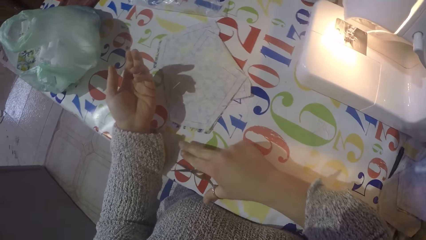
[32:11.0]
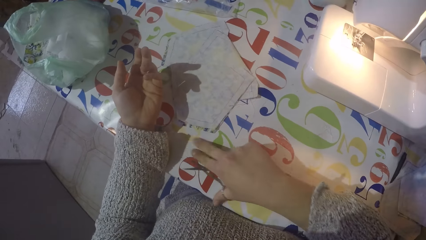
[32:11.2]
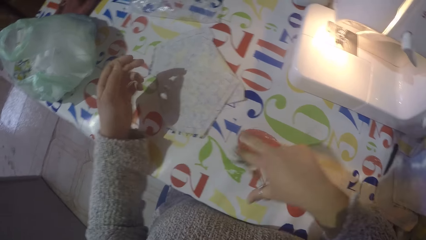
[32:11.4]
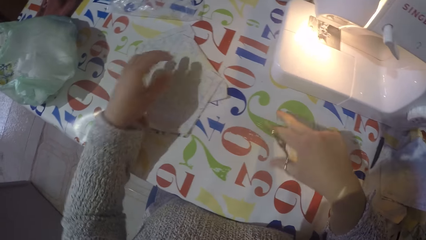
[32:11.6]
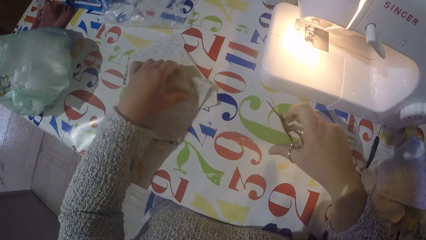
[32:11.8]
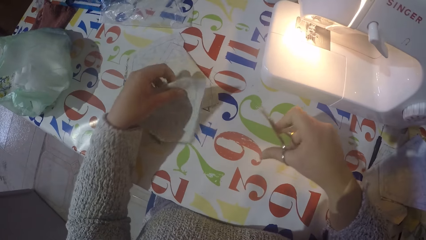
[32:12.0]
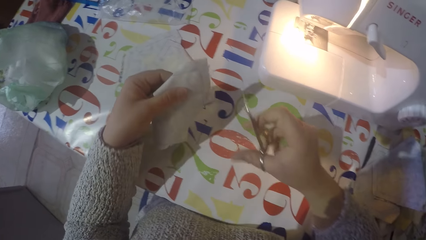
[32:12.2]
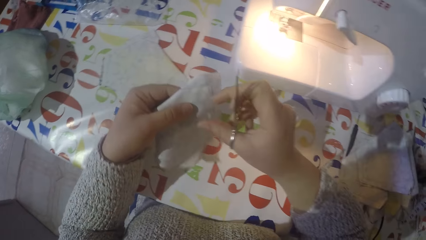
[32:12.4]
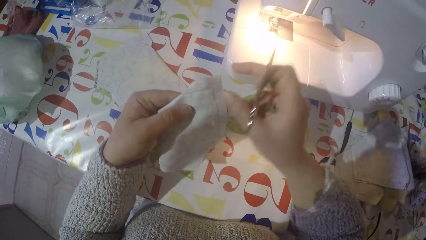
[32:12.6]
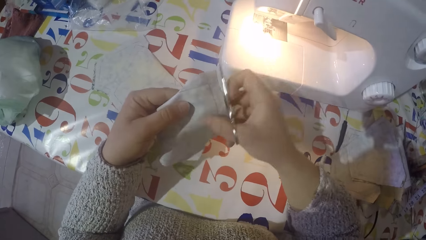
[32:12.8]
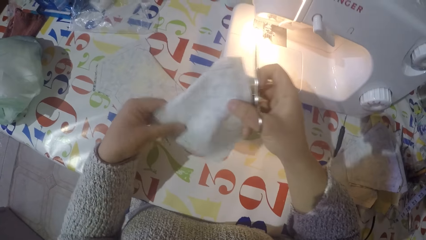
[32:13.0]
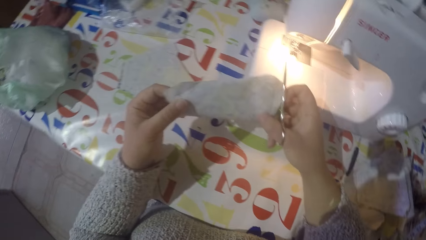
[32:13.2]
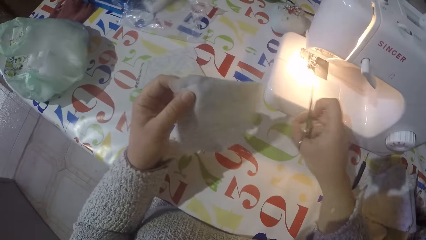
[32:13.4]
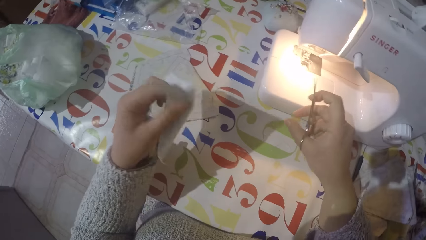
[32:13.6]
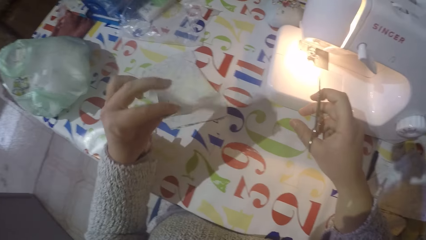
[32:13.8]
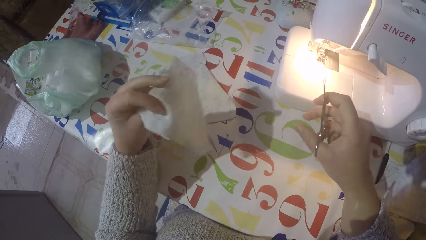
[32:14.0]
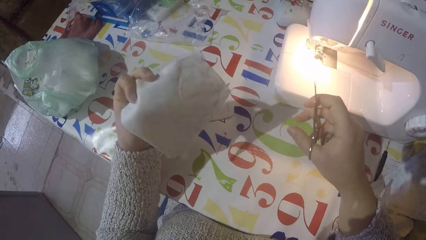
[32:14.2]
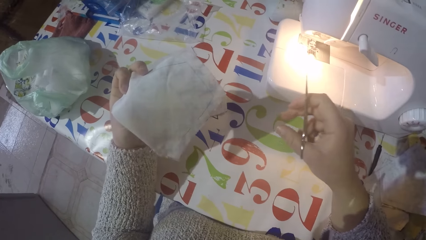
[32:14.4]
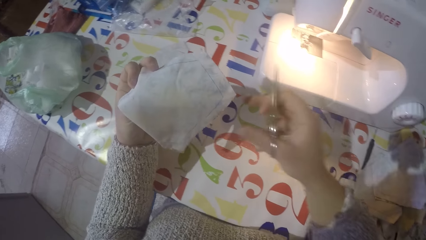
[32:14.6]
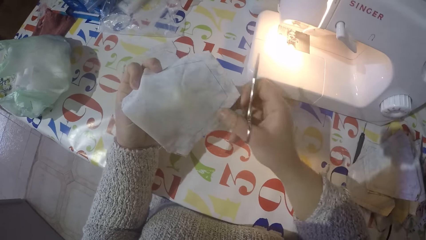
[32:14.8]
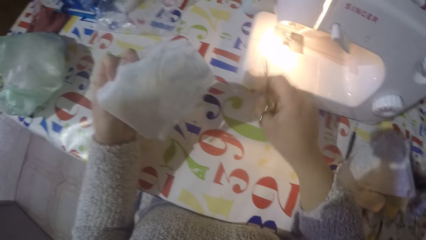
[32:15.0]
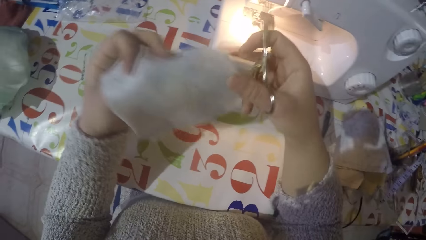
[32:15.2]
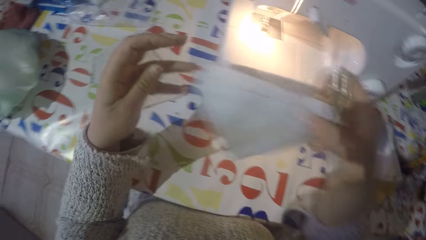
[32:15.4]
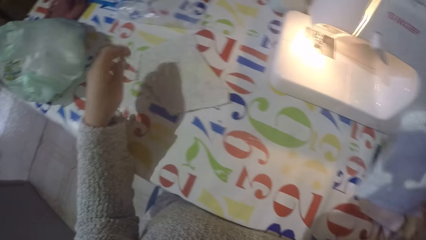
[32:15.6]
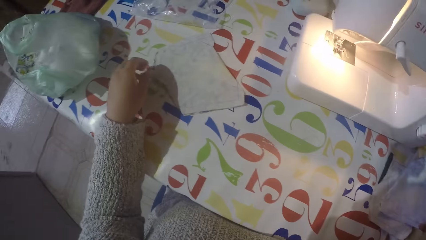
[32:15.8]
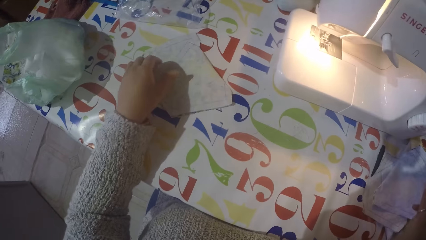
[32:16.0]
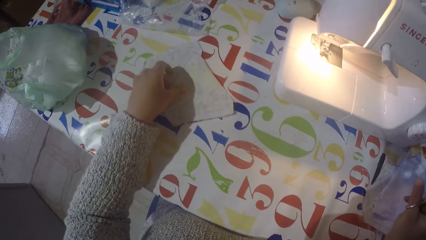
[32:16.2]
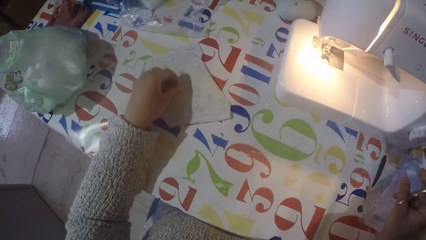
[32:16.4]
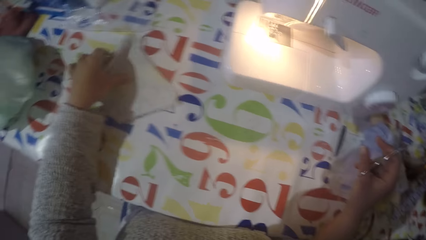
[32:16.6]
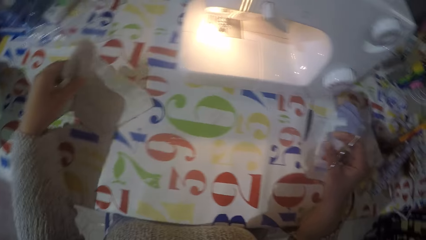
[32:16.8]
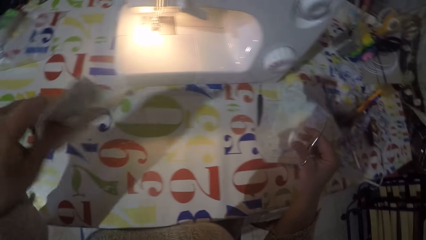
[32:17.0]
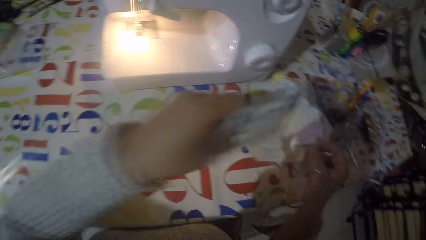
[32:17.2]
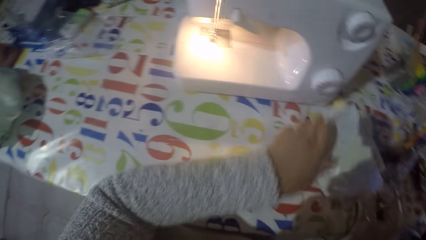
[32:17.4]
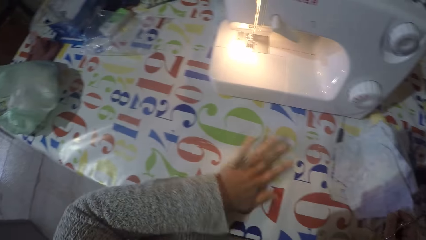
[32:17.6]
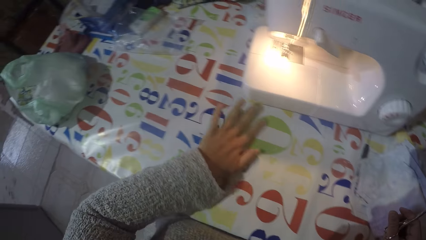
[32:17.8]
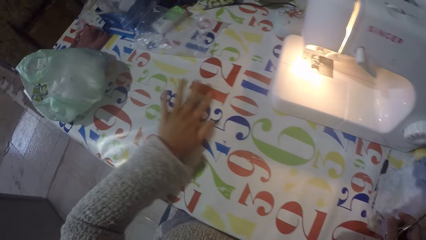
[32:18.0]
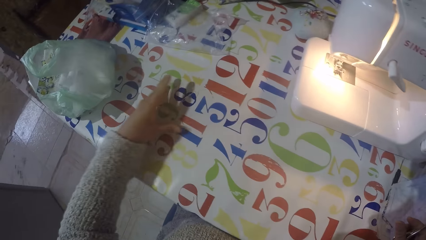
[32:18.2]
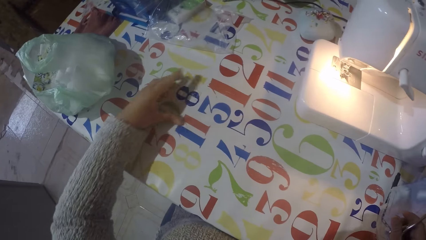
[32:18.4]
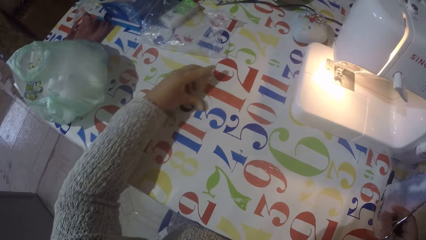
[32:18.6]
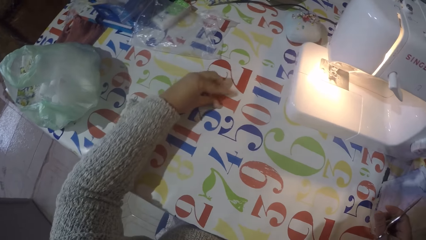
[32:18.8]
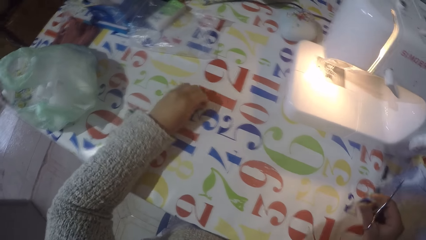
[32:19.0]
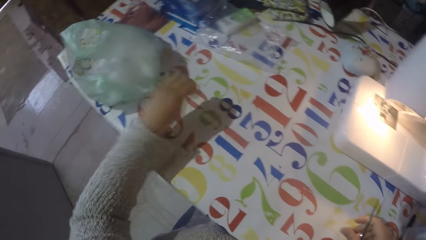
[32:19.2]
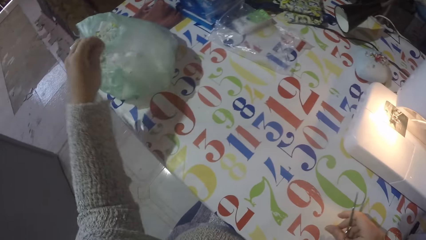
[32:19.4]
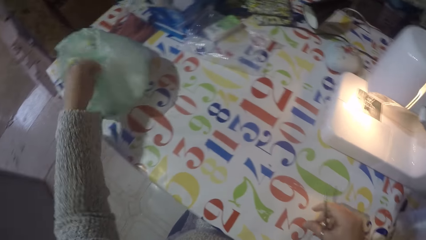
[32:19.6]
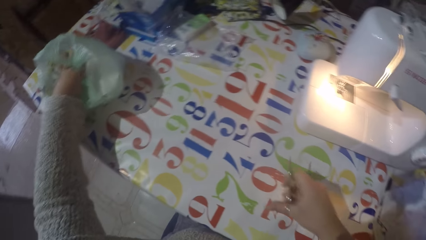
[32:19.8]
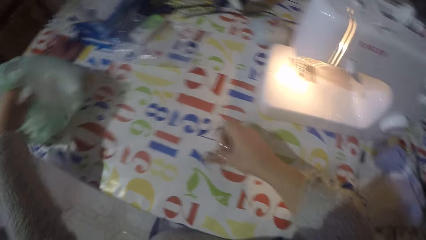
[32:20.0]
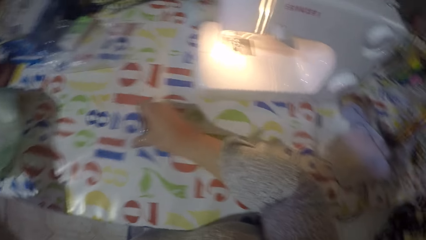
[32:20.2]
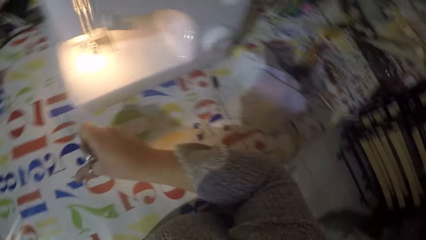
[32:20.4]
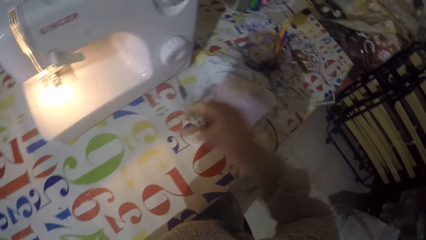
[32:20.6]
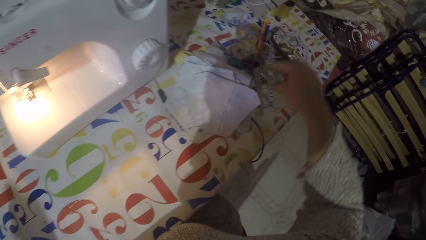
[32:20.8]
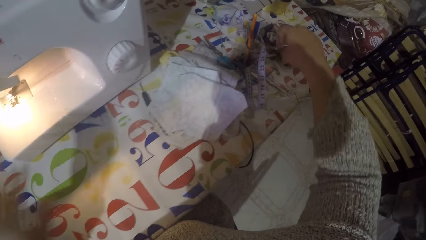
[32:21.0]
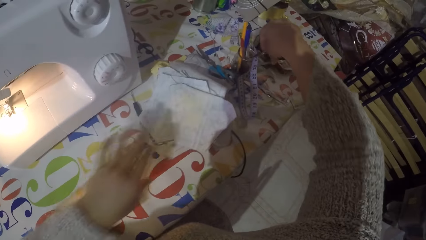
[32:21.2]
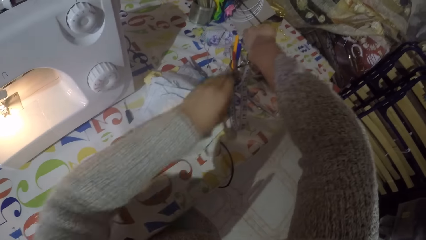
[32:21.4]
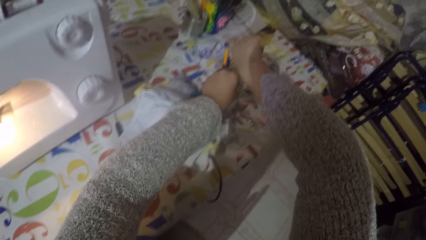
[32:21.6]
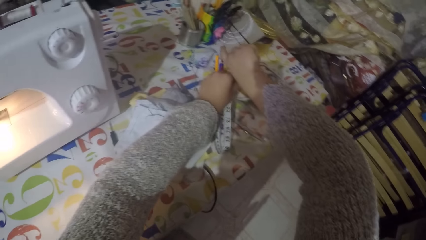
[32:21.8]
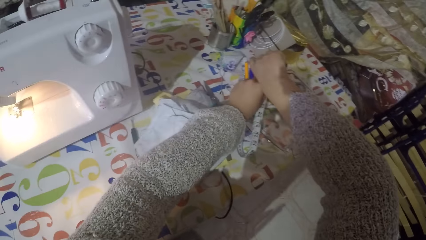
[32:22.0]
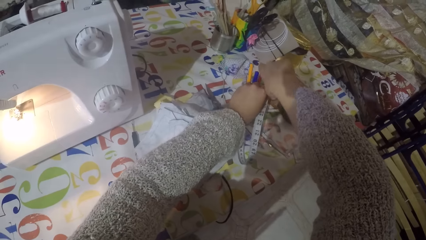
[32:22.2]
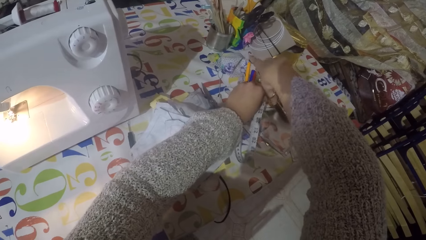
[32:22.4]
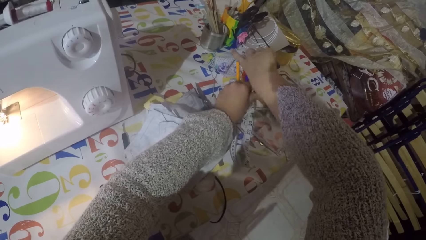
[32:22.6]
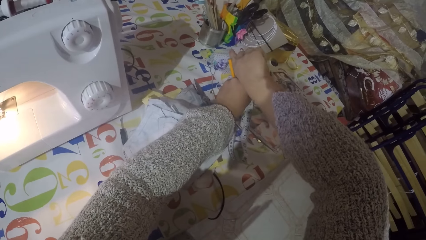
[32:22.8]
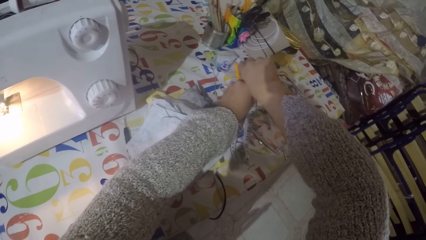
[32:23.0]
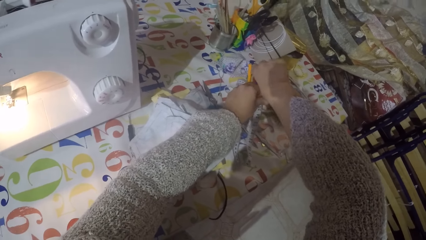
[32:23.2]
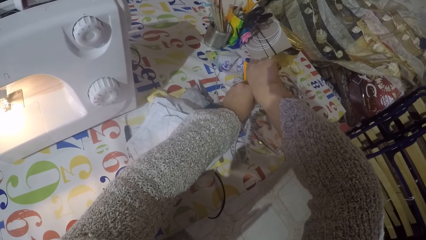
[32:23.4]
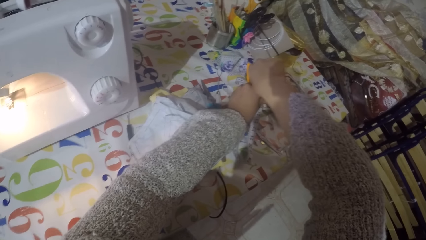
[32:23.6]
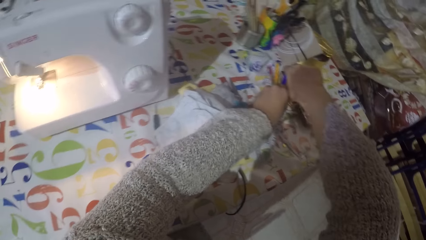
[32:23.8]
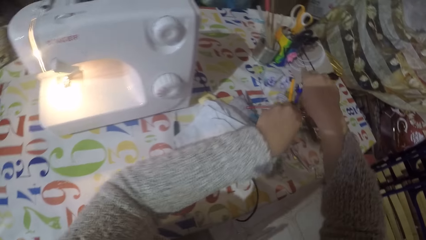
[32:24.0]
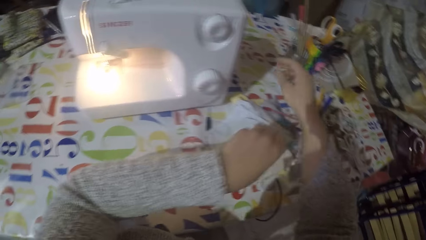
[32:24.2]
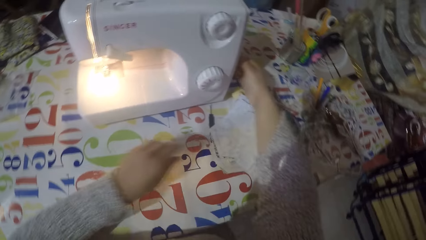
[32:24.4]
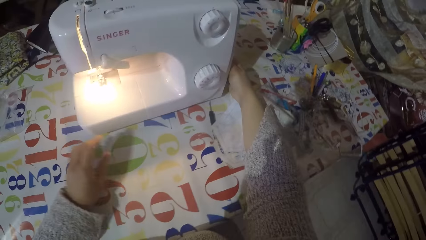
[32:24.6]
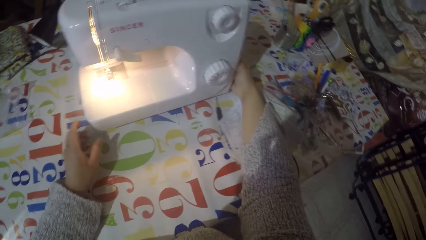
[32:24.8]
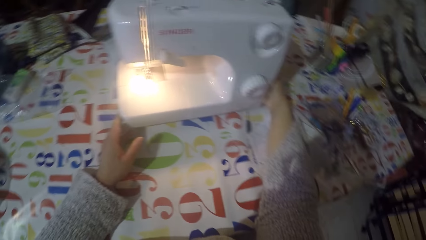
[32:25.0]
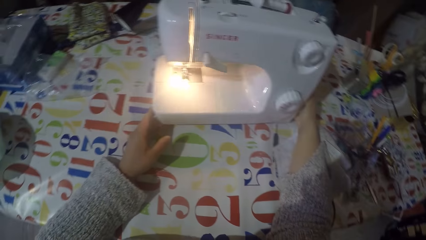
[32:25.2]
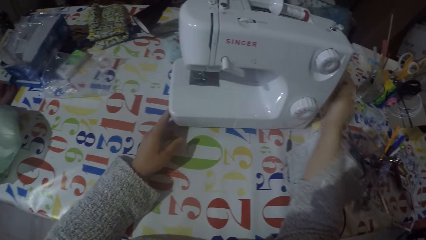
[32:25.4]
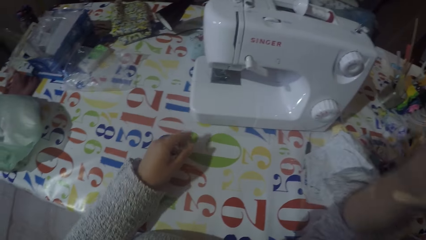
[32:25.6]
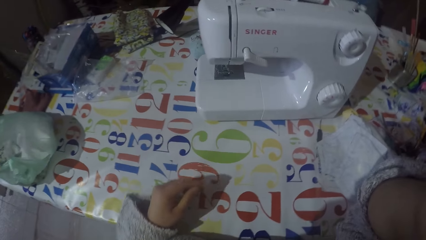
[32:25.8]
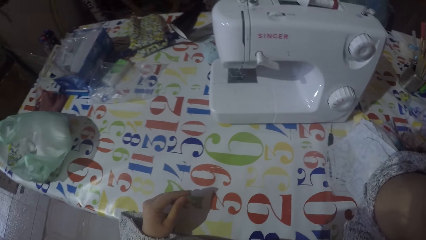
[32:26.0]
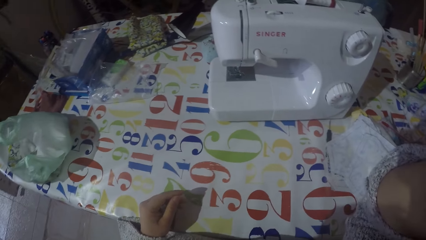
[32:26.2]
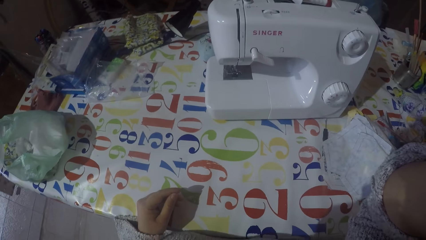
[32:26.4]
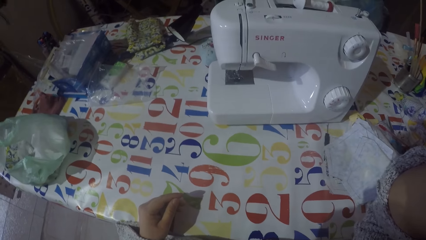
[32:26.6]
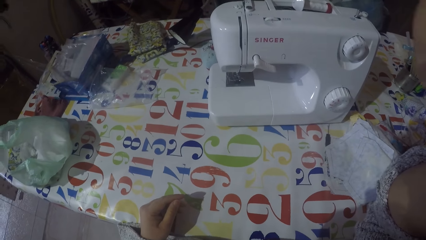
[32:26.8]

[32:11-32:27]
The camera wearer pushes the thread with his right hand on the table. He picks a piece of cloth from the table with his left hand. He looks at the piece of cloth. He puts the piece of cloth on the table with his right hand. He picks a piece of cloth from the table with his left hand. He moves the piece of cloth on the table. He puts the piece of cloth on the table with his left hand. He gathers the sewing threads on the table. He swipes the thread on the table with his left hand. He holds the thread with his left hand. He picks up the sewing threads. He puts the sewing threads in a paper bag with his left hand. He removes a pair of scissors using both his hands. He puts the scissors in a glass. He touches the sewing machine with both hands. He switches off the sewing machine using his right hand. He moves his right hand. He removes his left hand from the sewing machine. He lifts up his right hand.
